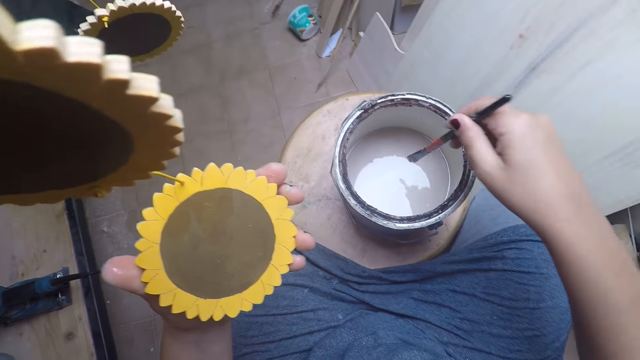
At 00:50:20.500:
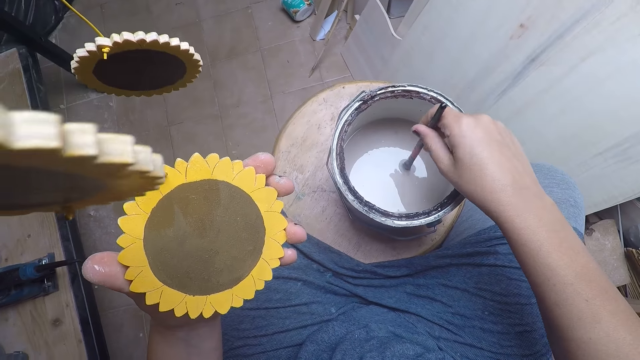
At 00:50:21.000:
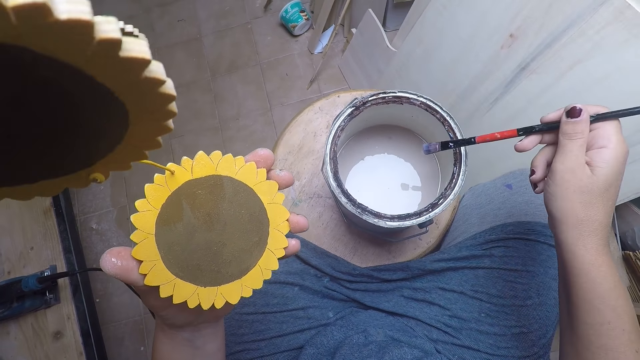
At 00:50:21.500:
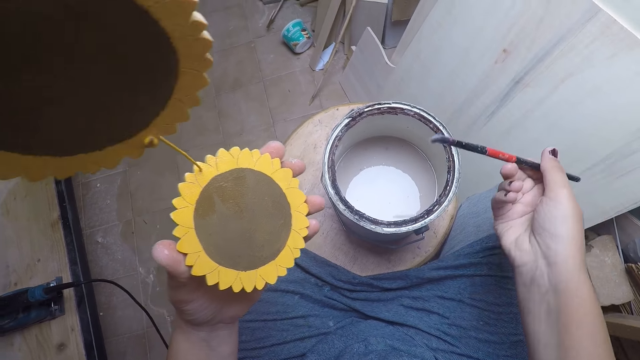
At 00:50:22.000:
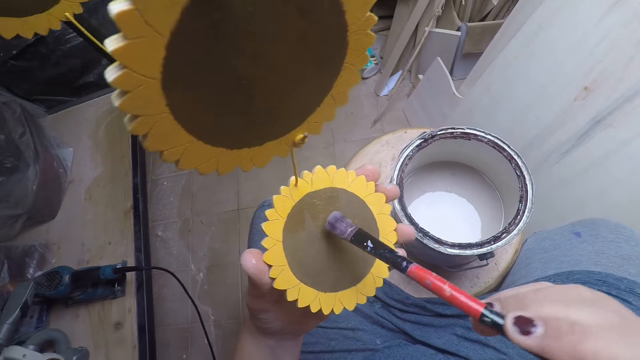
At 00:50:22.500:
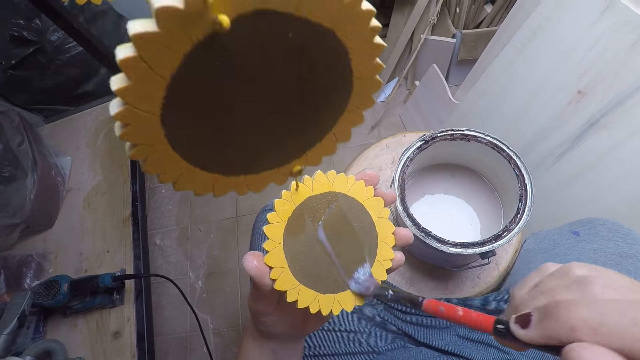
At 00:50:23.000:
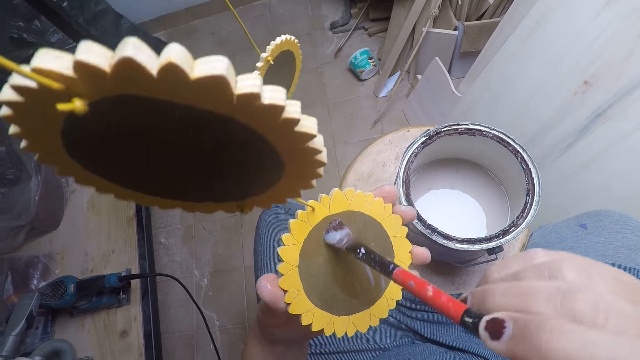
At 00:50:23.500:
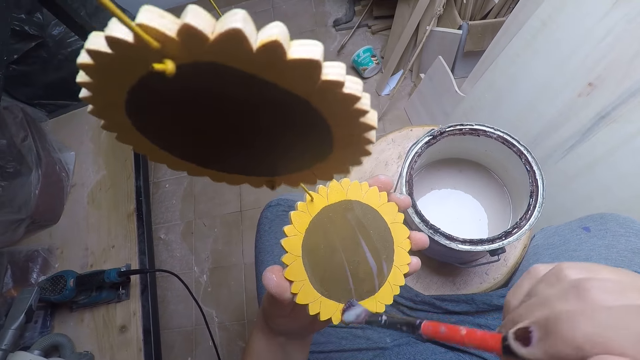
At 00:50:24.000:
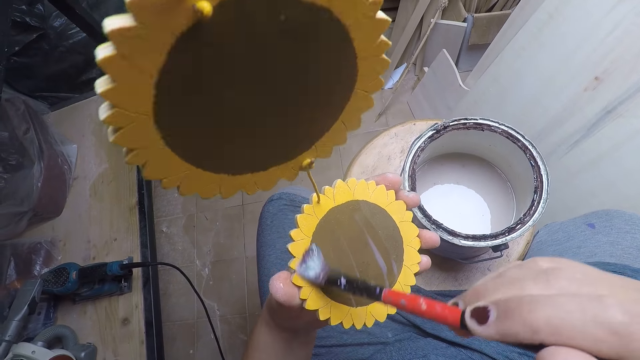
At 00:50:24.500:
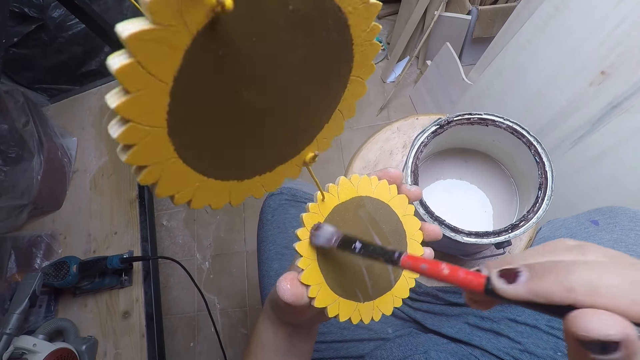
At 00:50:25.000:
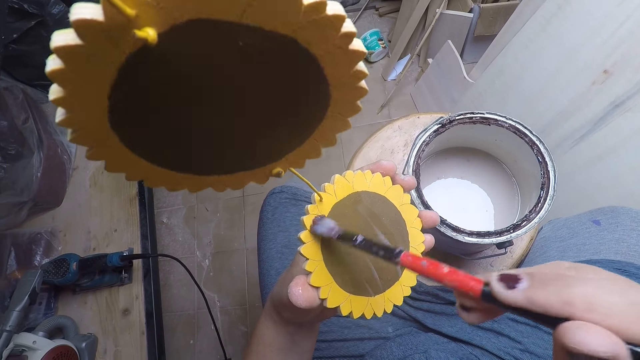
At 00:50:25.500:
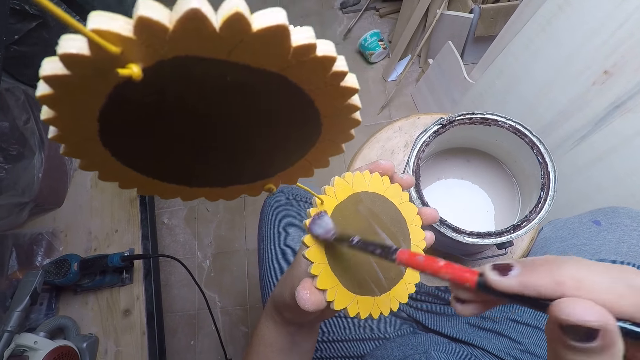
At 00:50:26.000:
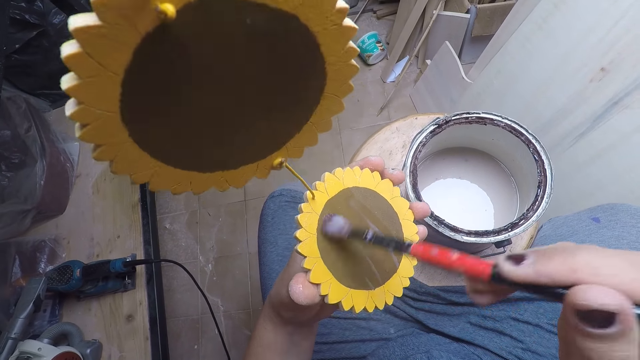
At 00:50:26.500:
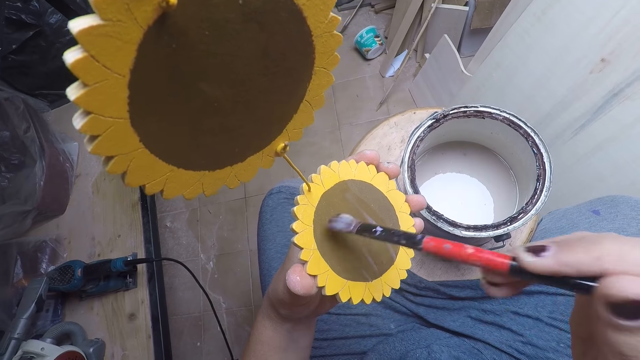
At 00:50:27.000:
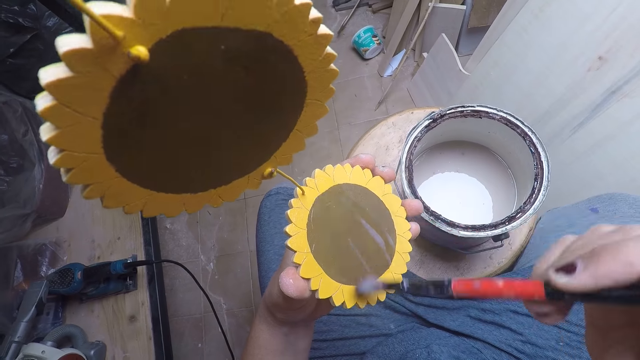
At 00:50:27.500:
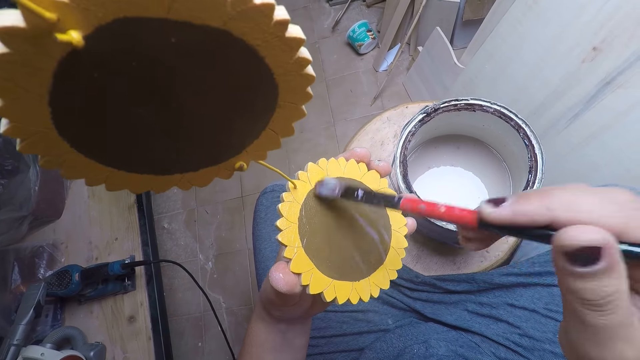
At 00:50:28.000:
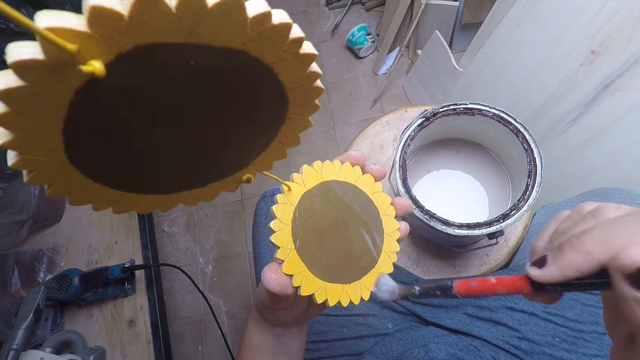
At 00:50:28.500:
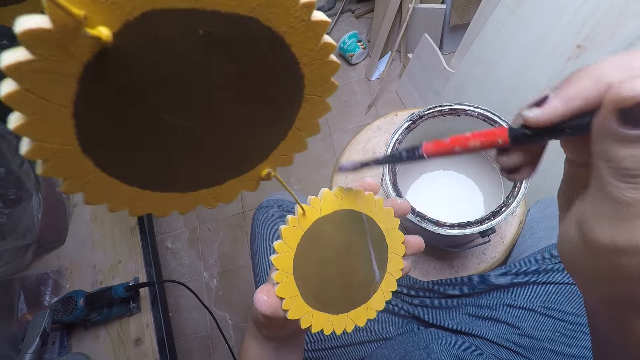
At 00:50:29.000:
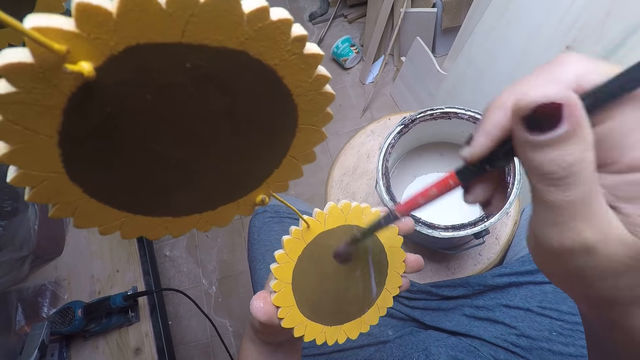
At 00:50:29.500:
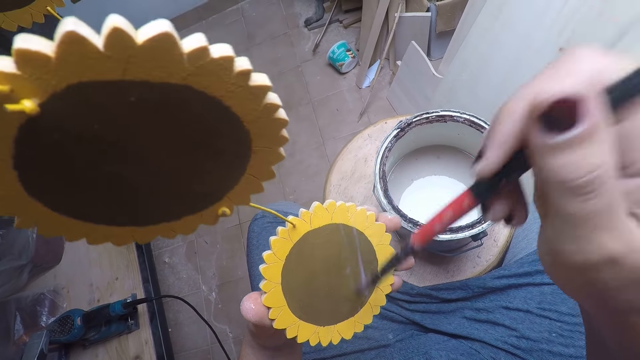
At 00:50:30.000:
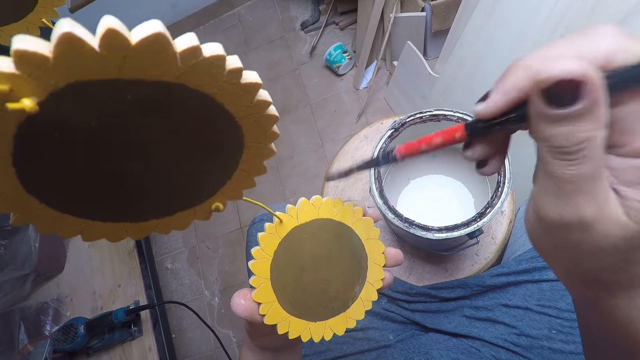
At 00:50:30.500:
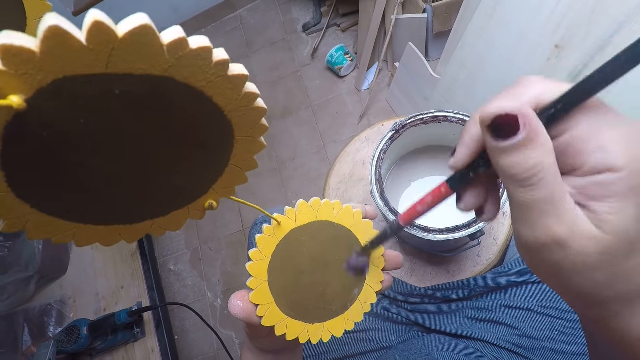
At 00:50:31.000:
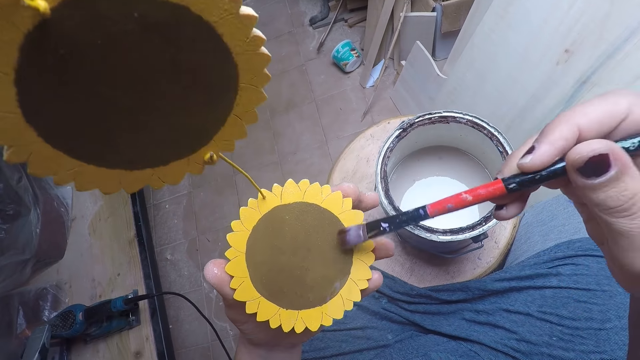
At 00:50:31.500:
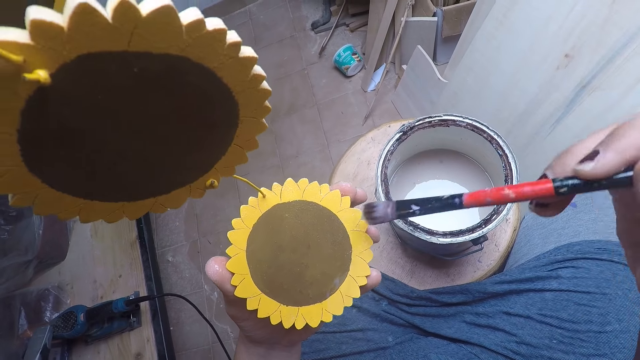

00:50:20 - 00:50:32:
The camera wearer takes paint from the paint bucket on the stool with the paintbrush in his right hand. He removes the paintbrush from the tin. He paints the artwork in his left hand with the paintbrush in his right hand.

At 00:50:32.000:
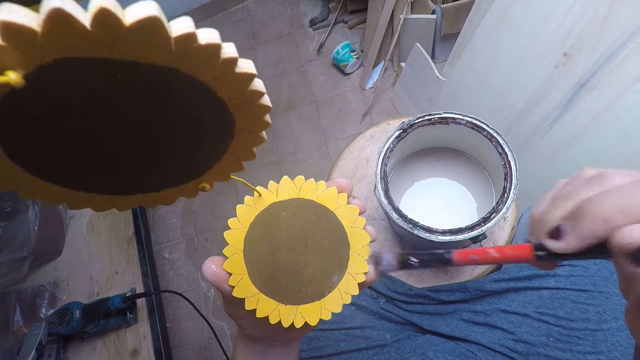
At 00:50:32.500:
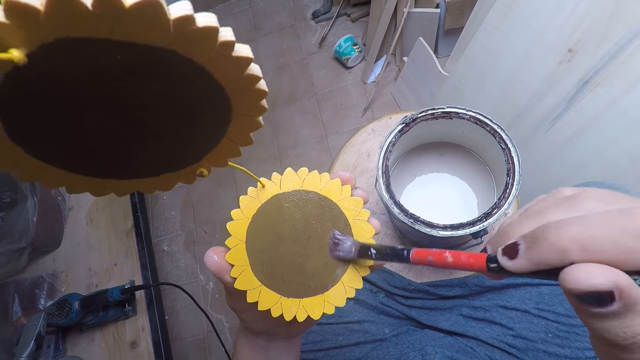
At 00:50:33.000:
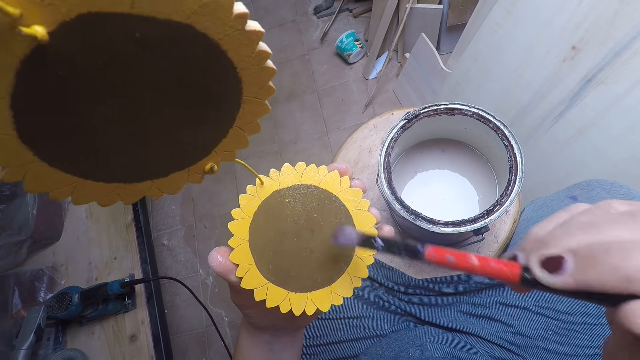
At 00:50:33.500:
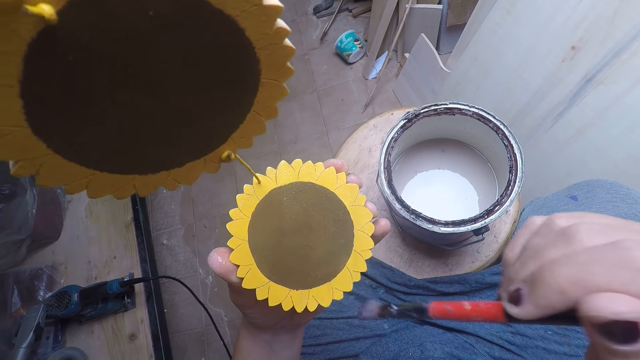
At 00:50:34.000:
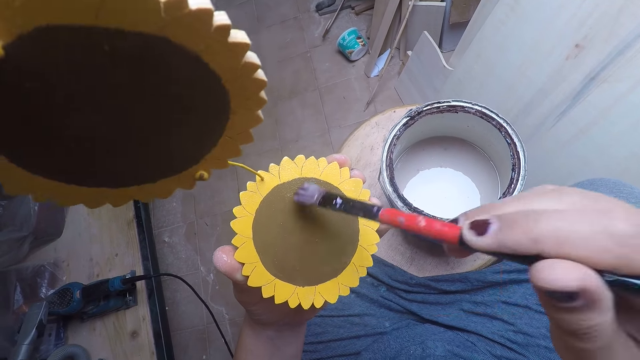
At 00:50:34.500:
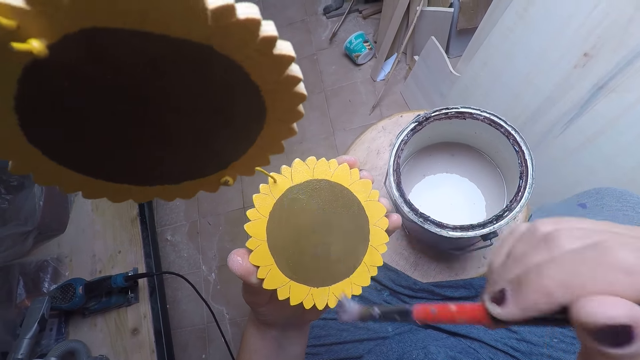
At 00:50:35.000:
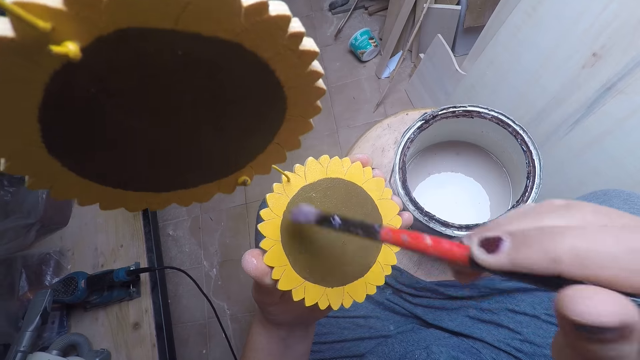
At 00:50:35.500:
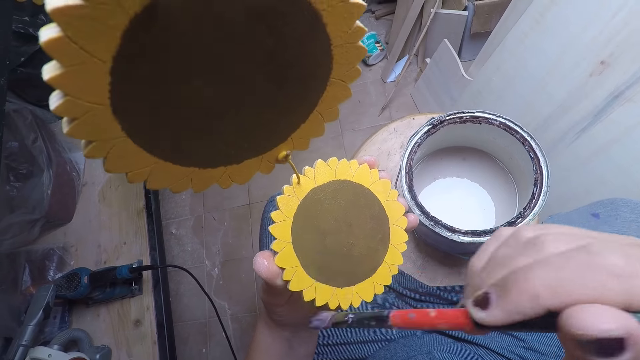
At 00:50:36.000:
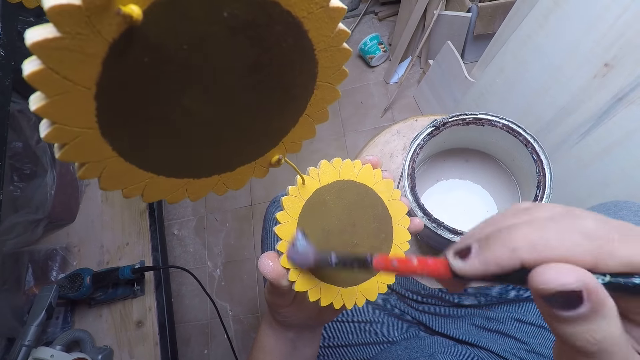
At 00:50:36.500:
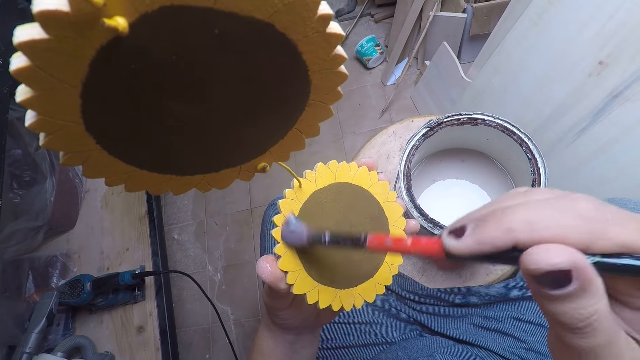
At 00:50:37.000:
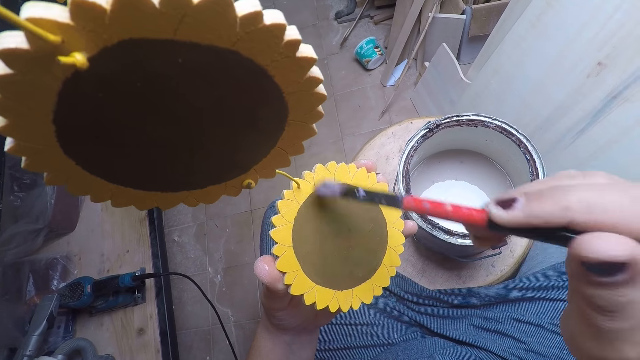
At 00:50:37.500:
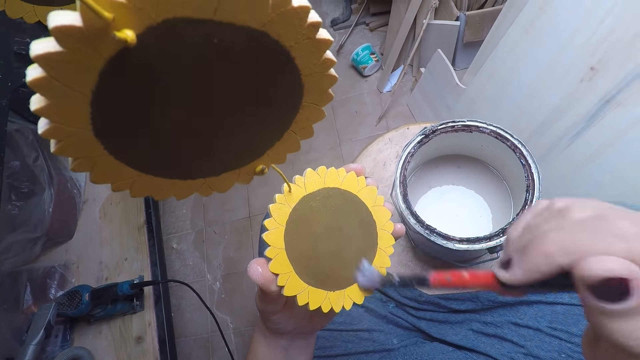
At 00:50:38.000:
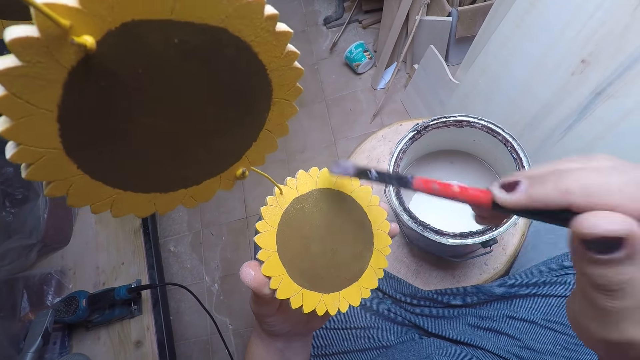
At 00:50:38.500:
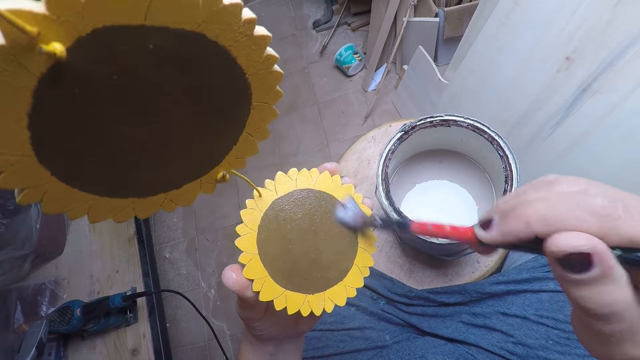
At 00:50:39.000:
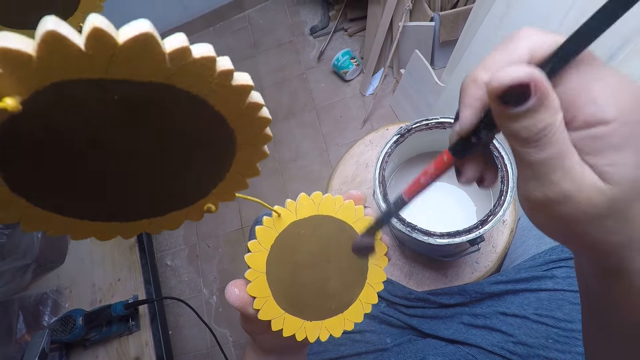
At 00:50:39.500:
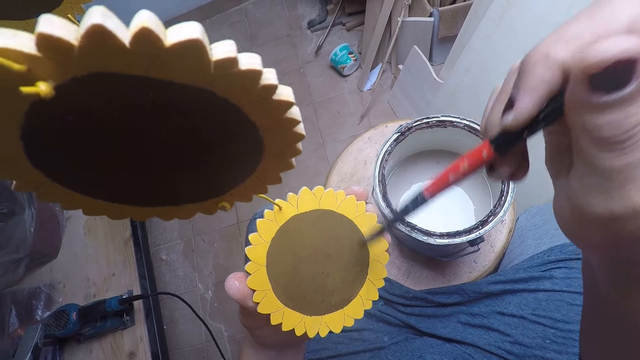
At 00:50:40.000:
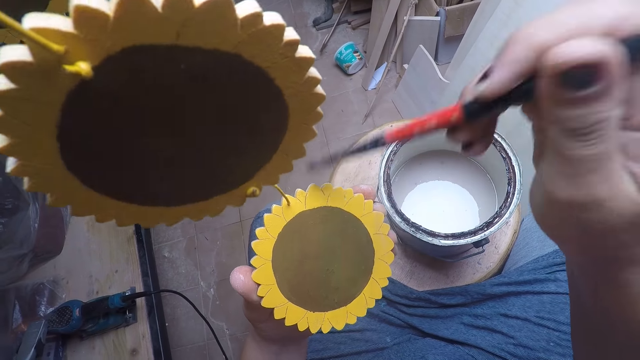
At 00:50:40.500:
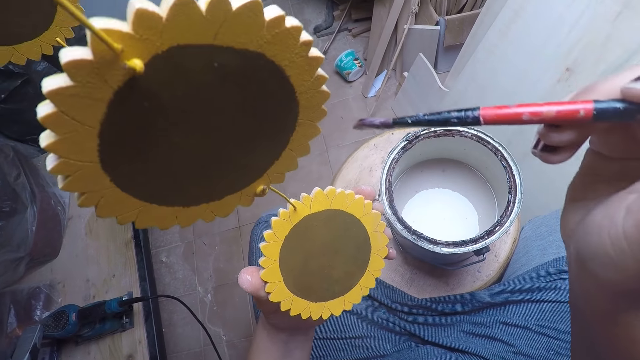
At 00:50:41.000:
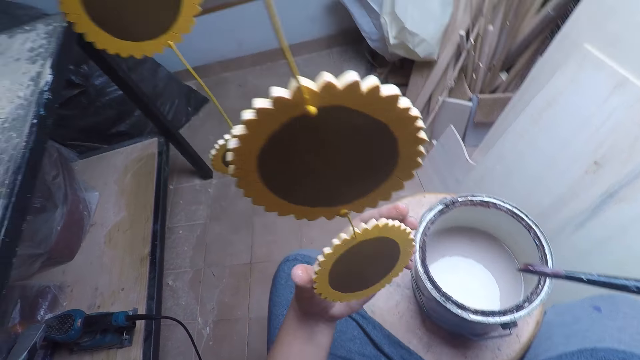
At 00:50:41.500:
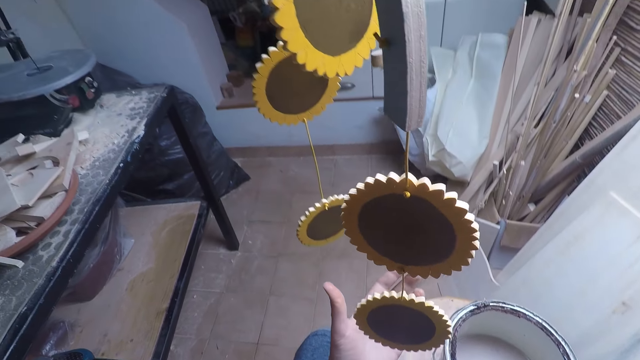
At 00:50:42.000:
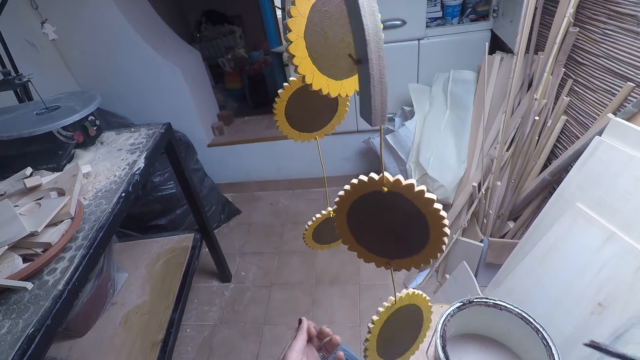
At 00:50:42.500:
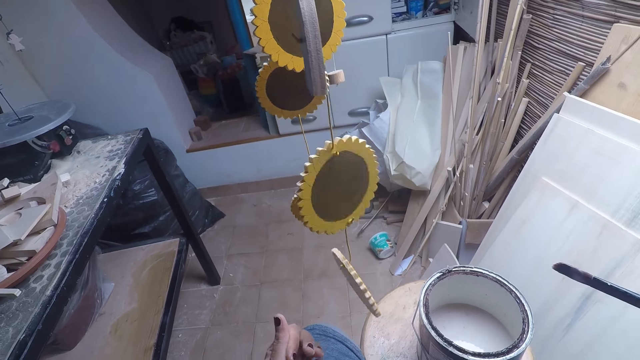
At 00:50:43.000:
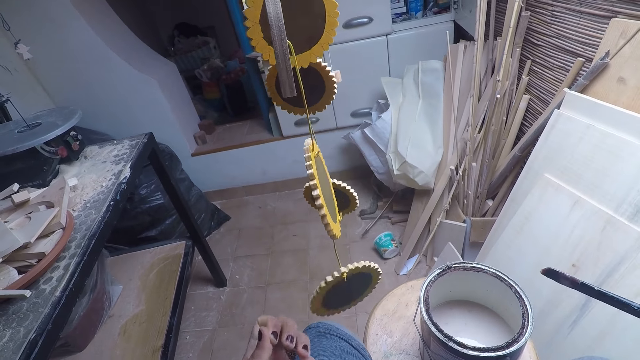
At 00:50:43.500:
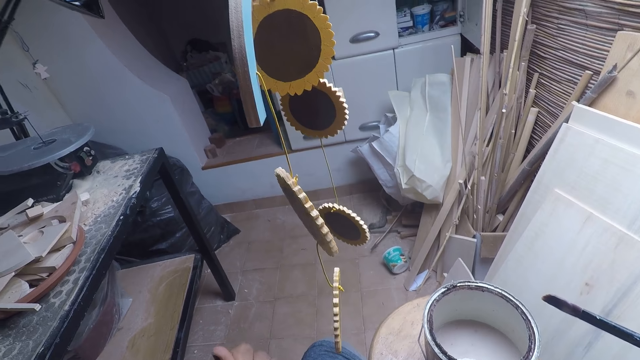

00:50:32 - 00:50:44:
The camera wearer removes his left hand from the artwork. He looks at something.
